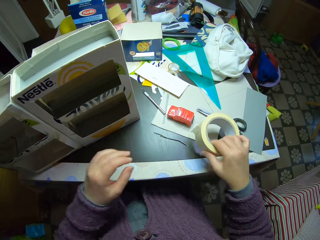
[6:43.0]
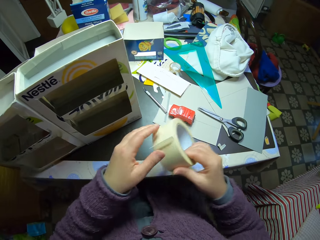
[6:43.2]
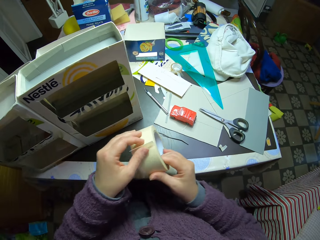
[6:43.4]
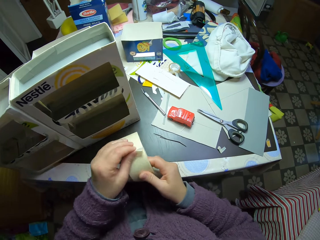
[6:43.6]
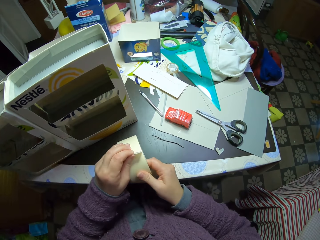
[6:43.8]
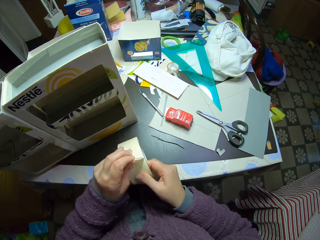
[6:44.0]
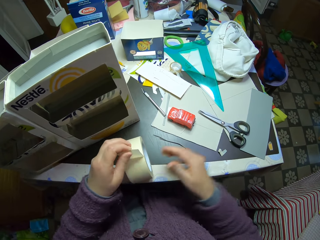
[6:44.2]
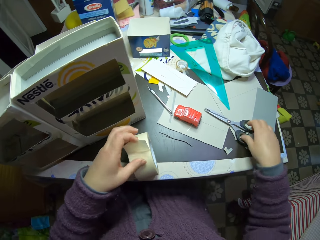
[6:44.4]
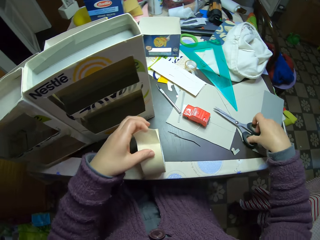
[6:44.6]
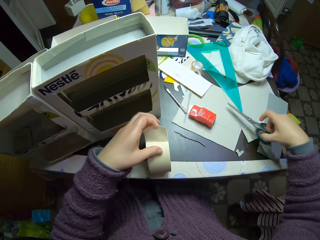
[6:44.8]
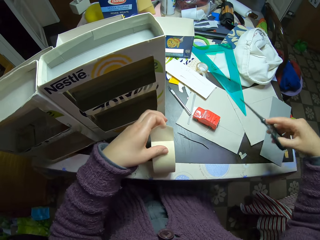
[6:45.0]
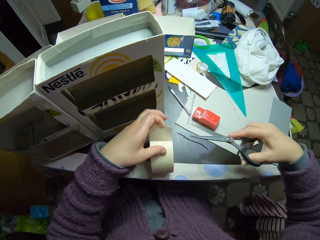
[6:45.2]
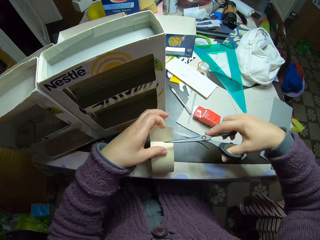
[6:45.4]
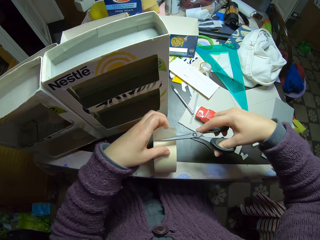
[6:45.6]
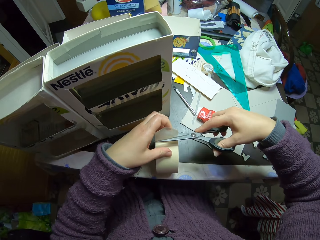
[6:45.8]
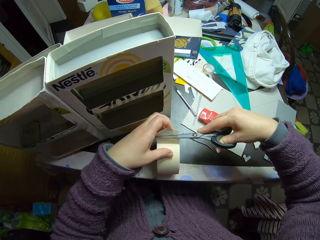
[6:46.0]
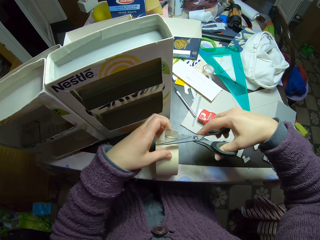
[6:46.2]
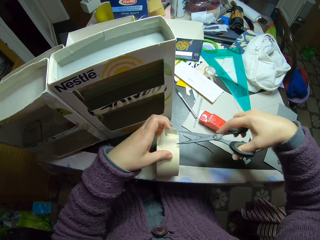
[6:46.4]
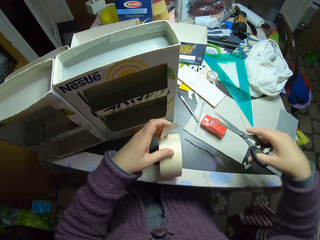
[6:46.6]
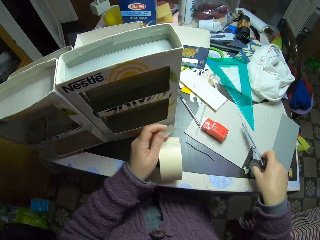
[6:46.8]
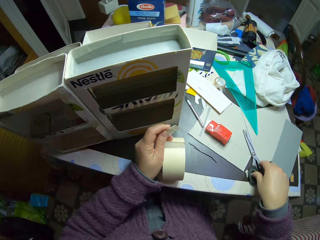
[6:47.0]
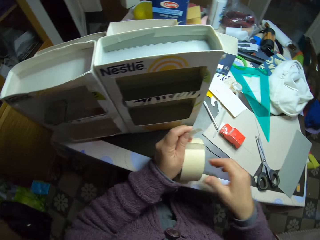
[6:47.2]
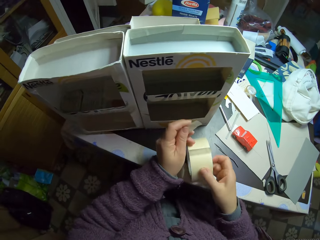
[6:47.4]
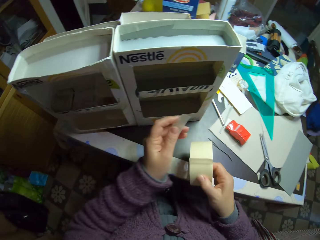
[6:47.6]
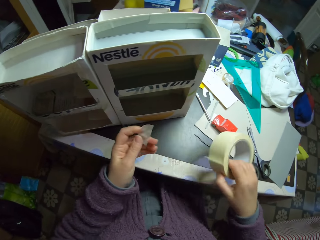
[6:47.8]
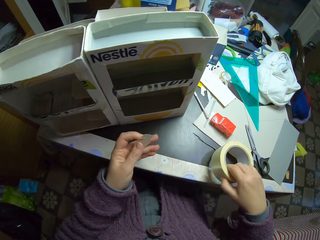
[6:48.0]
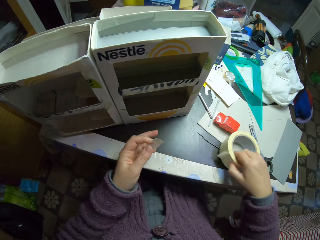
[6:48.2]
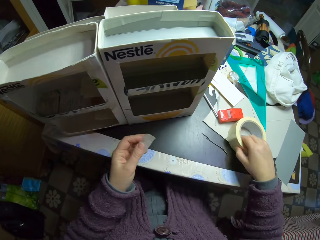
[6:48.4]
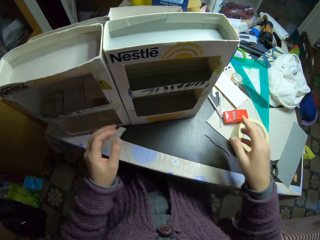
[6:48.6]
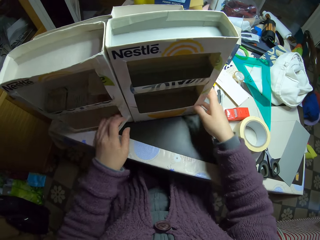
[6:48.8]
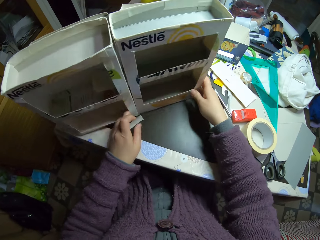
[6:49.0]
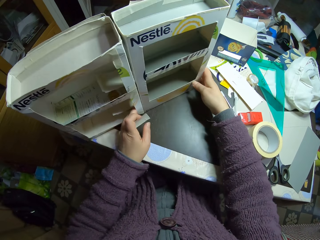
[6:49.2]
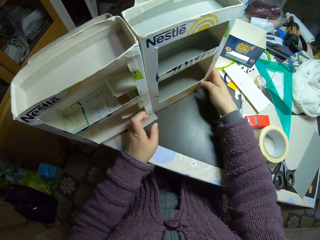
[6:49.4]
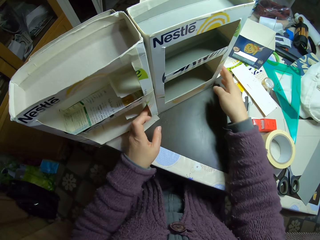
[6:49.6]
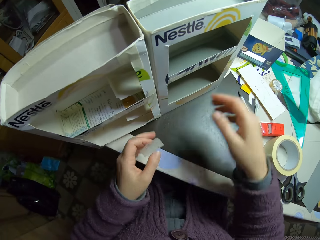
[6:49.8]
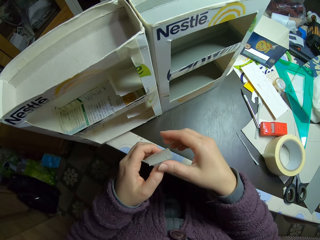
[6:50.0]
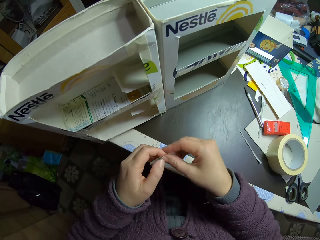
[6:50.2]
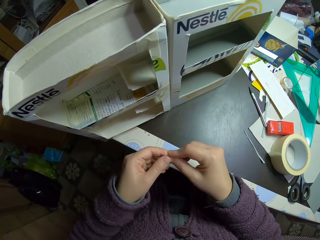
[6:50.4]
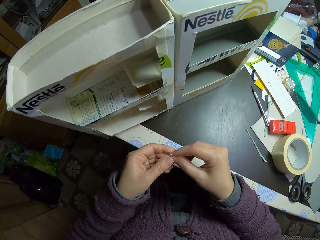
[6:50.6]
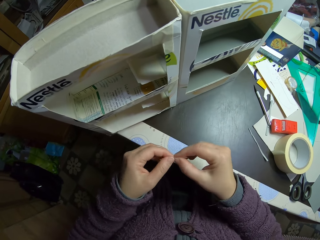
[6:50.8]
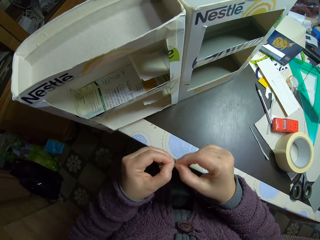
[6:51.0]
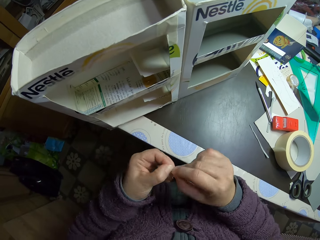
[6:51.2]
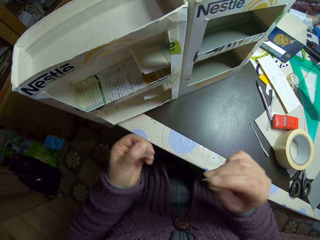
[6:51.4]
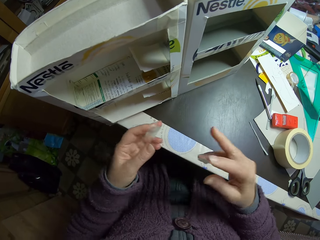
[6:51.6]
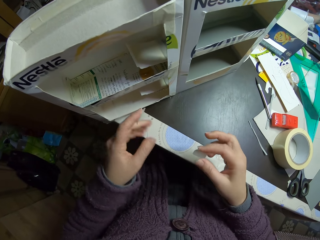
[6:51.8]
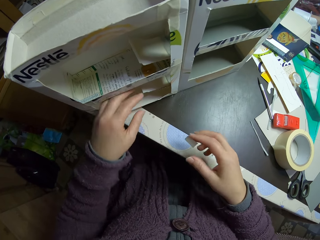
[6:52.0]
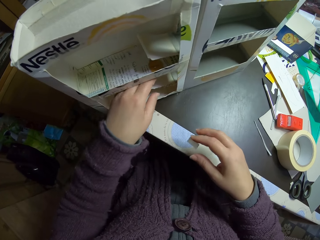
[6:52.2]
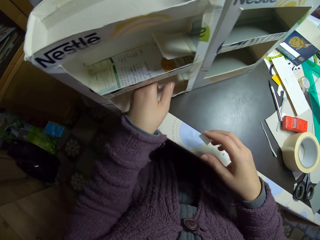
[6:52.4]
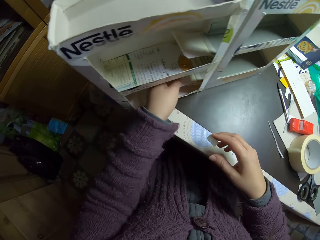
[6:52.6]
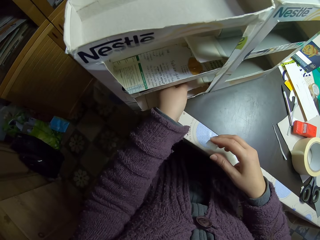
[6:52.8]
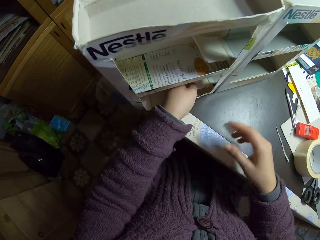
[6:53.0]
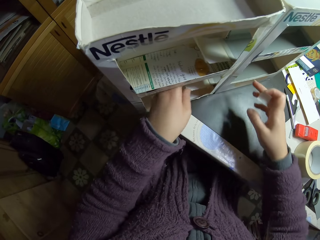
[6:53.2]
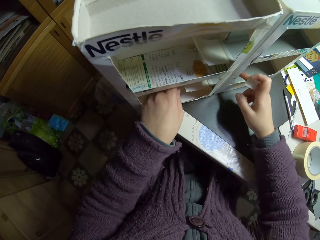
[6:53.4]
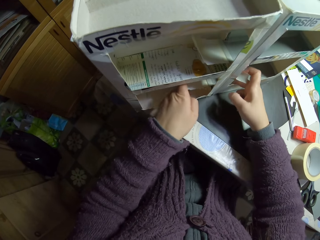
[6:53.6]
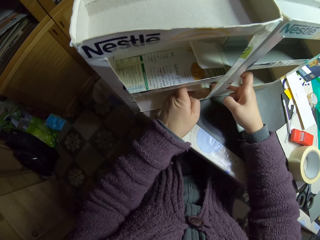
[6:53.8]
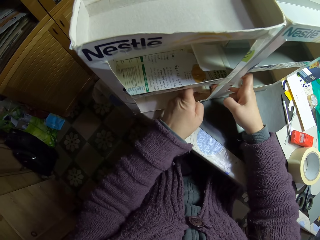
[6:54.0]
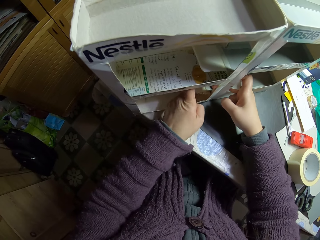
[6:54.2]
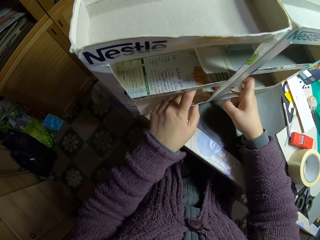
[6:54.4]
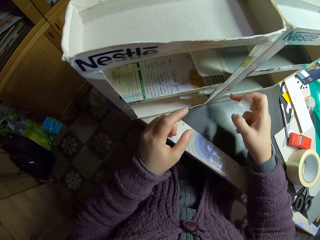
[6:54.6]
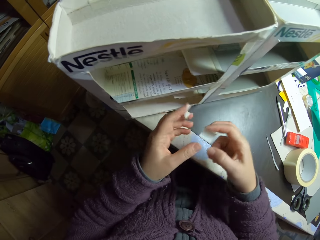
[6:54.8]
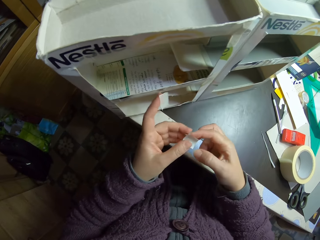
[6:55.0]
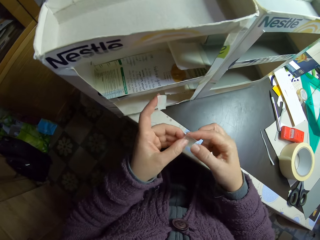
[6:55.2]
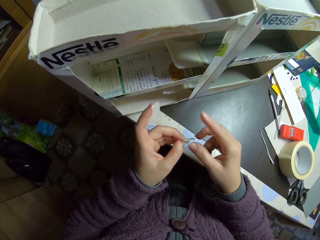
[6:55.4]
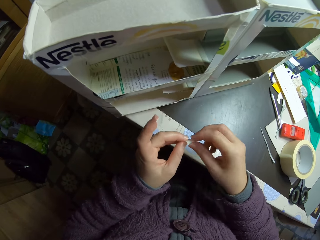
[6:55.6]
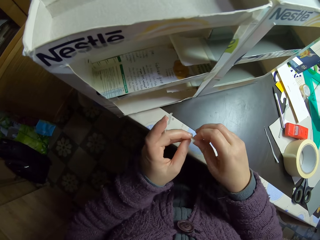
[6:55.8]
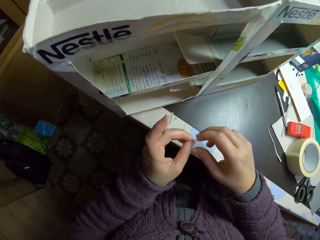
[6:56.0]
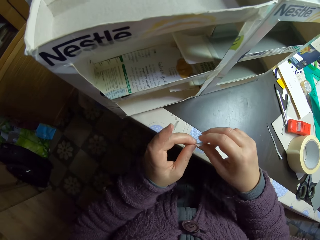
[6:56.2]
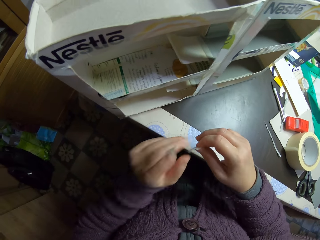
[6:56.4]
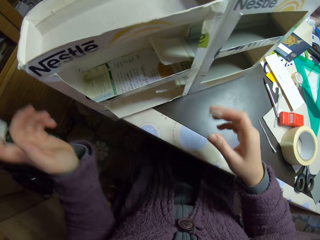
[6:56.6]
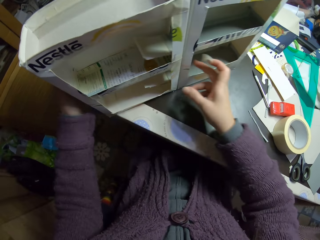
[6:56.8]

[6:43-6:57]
The camera wearer pulls his hand off the craft box. He pulls his hand off the piece of box. He picks up a masking tape on the table with his right hand. He passes the masking tape to his left hand. He pulls the masking tape. He picks up scissors on the table with his right hand. He cuts the masking tape with the scissors in his right hand. He drops back the scissors on the table. He switches the masking tape to the other hand. He drops the masking tape on the table. He drags the masking tape on the table. He tilts the craft box. He adjusts the cartons with his hands. He cuts the masking tape in his hand into half with his hands. He sticks the masking tape on the craft box. He joins the craft boxes with the masking tape. He pulls his hand off the craft boxes. He holds the masking tape with both hands.

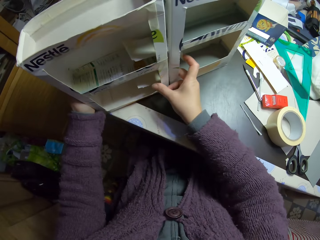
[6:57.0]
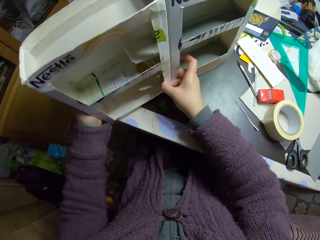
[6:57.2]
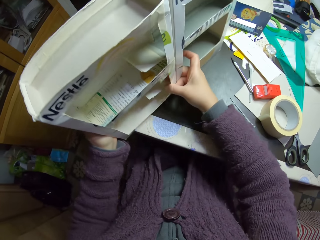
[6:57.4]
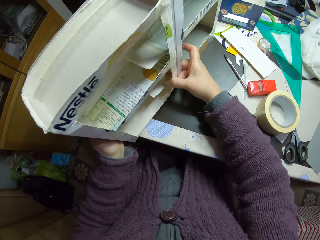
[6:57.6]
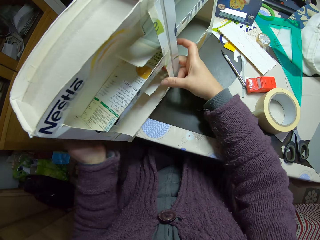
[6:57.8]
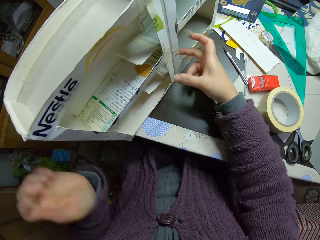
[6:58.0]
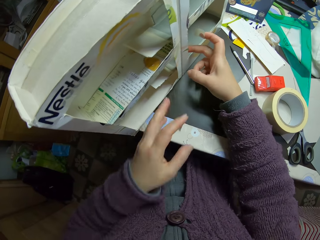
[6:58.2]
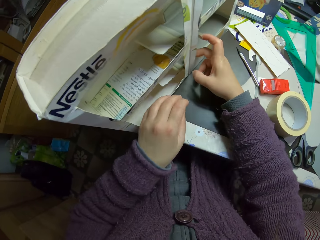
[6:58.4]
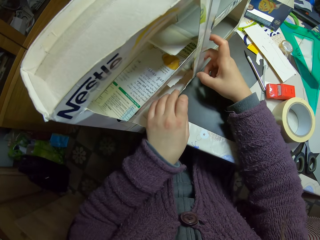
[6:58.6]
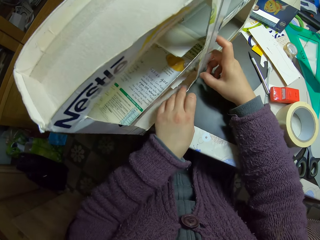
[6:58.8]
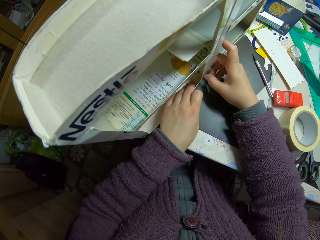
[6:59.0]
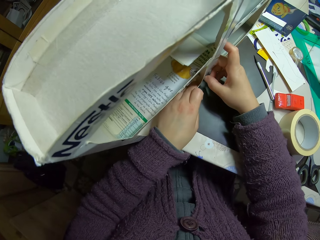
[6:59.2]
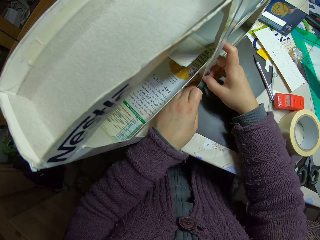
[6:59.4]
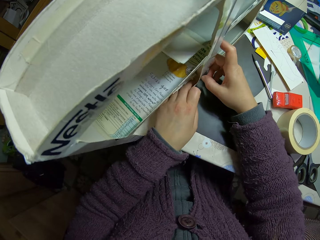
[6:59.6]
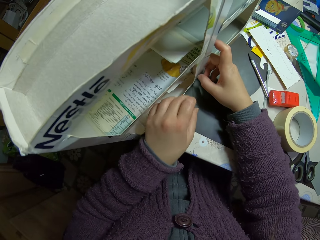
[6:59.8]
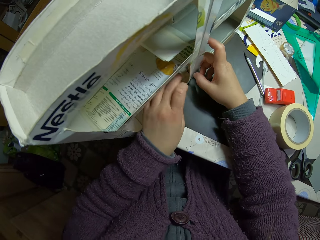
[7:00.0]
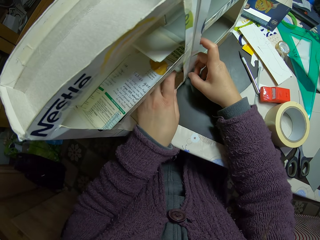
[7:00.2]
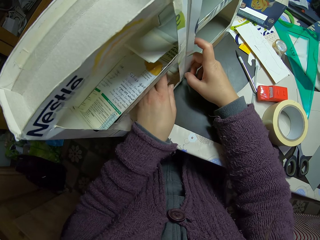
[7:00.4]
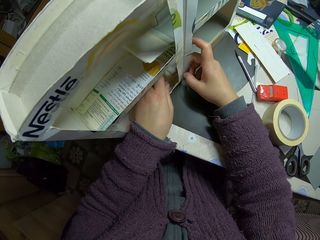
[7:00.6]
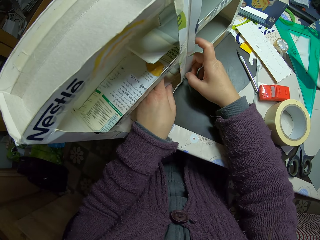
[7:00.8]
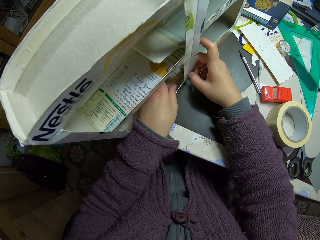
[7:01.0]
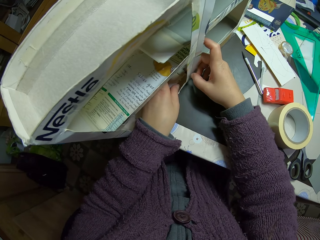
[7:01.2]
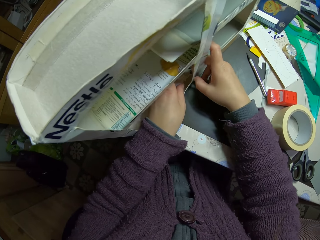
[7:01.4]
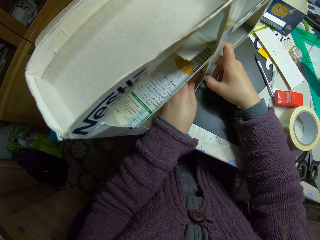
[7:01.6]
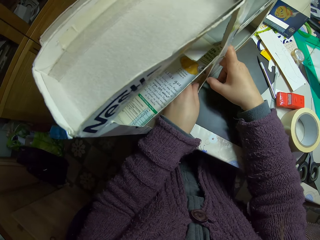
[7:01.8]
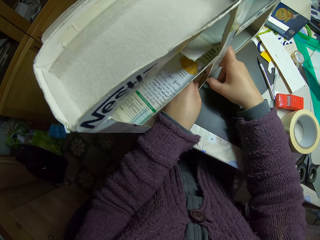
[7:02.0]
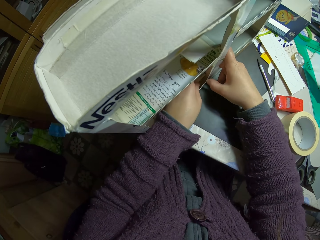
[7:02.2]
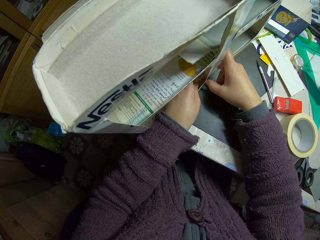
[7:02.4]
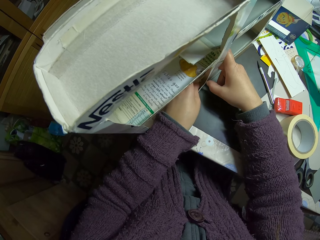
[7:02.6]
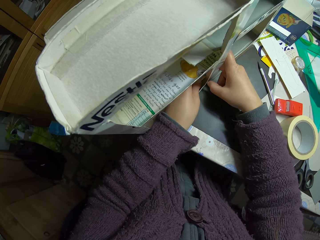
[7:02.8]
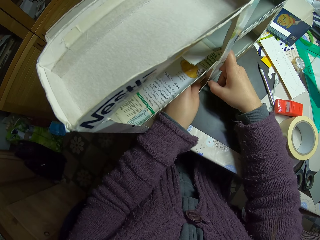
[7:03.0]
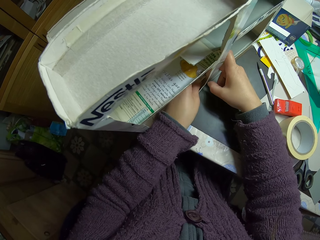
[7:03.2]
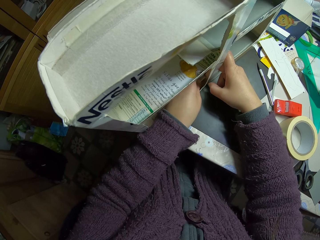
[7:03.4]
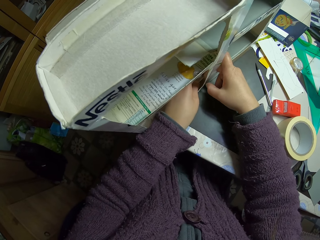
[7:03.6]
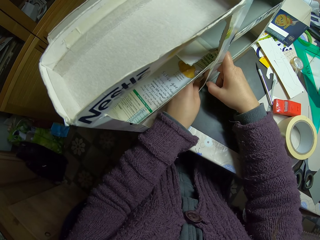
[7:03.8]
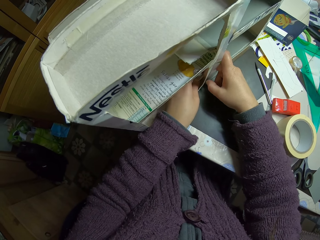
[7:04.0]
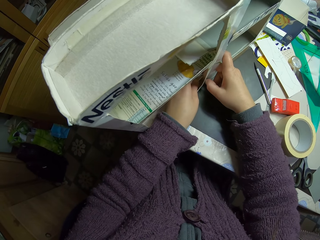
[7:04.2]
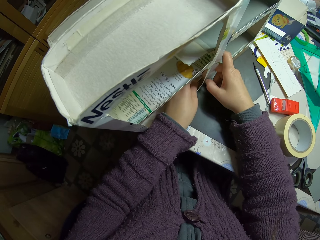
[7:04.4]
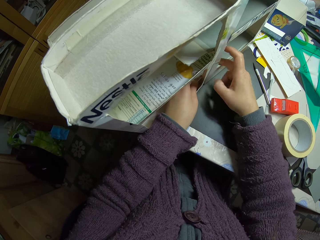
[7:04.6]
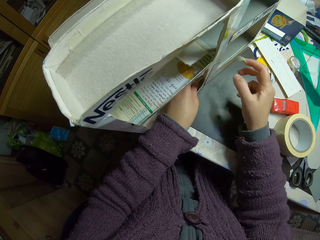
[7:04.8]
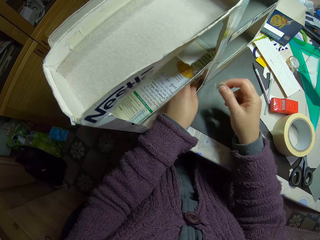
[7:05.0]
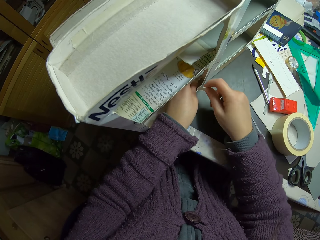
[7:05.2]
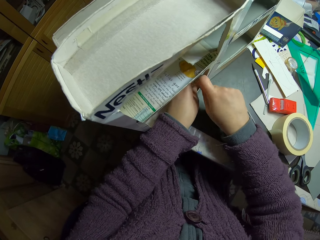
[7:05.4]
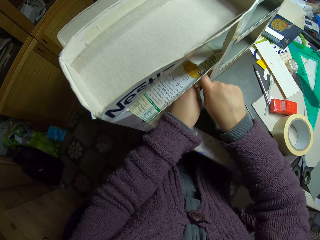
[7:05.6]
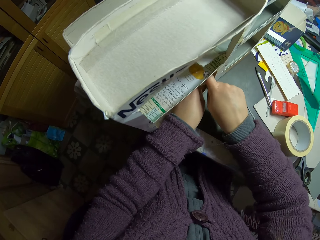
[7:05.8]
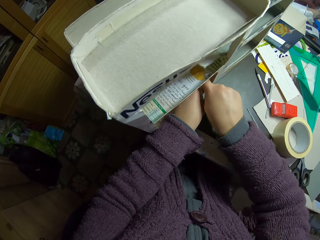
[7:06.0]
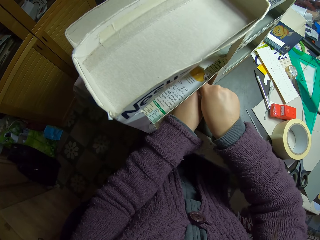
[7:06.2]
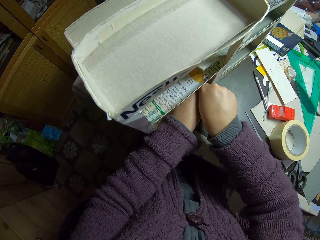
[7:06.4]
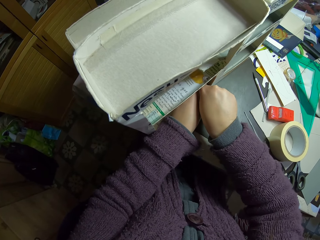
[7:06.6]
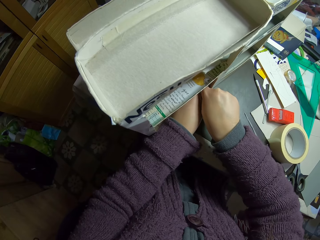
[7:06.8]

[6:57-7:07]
The camera wearer tilts the craft boxes with both hands. He pulls his hands off the craft boxes. He joins the craft boxes. He pulls his hand off the craft box. He joins the cartons together with the masking tape. He pulls his hand off the craft box. He joins the craft boxes with the masking tape.
